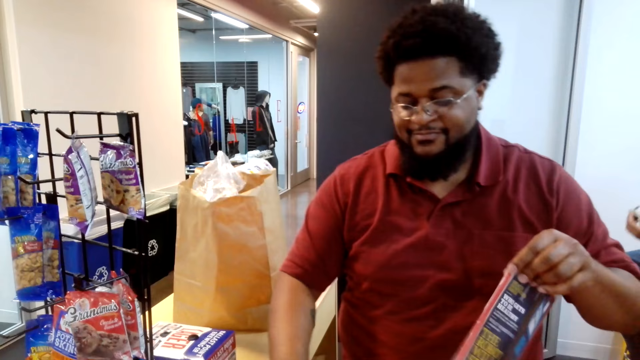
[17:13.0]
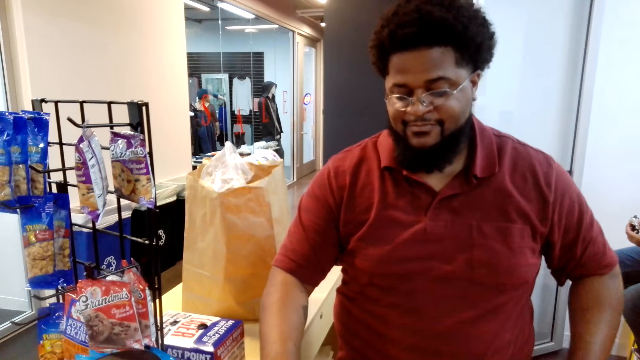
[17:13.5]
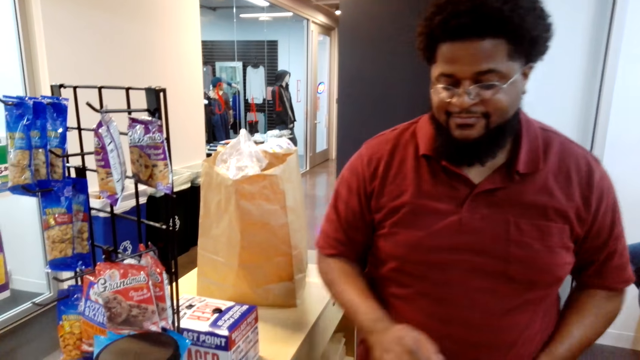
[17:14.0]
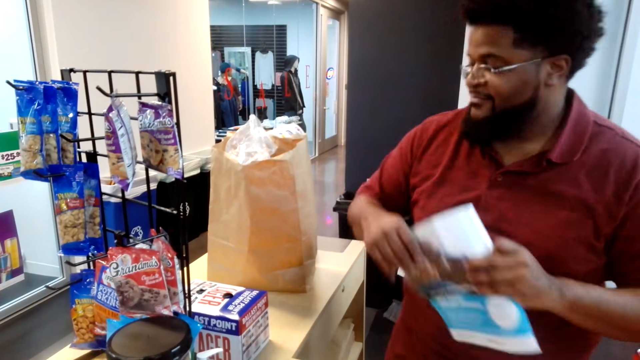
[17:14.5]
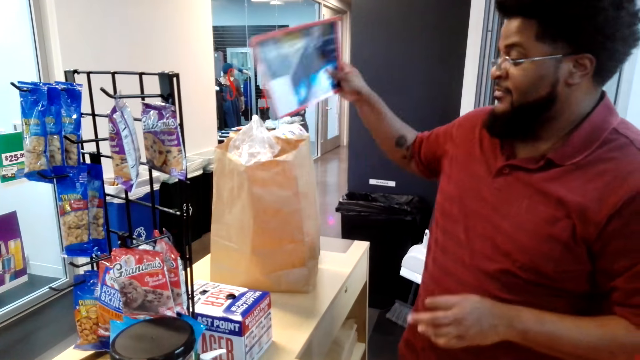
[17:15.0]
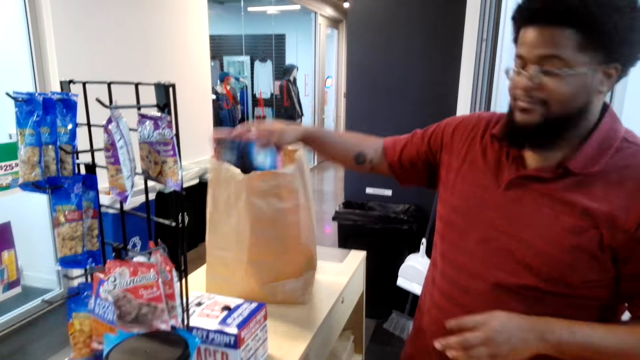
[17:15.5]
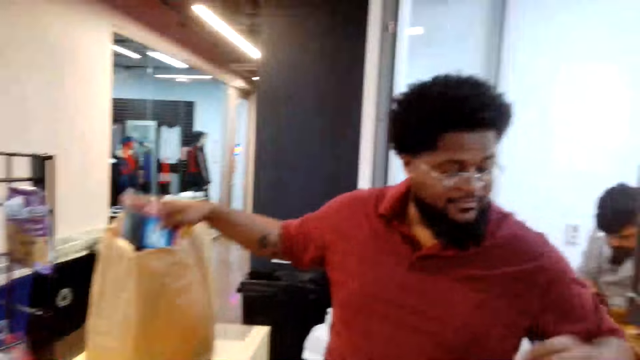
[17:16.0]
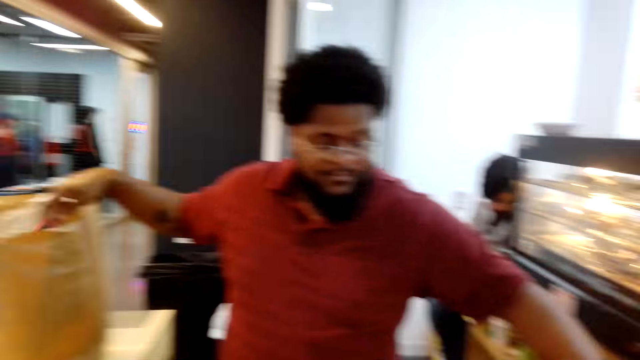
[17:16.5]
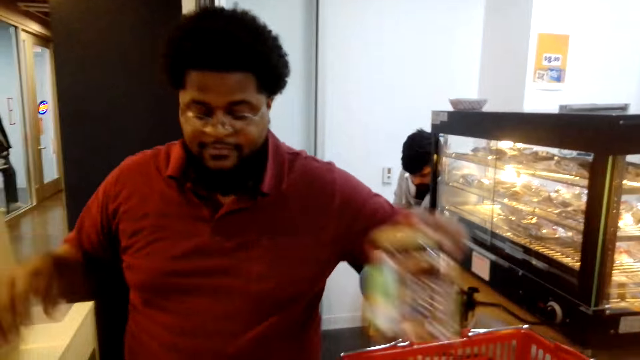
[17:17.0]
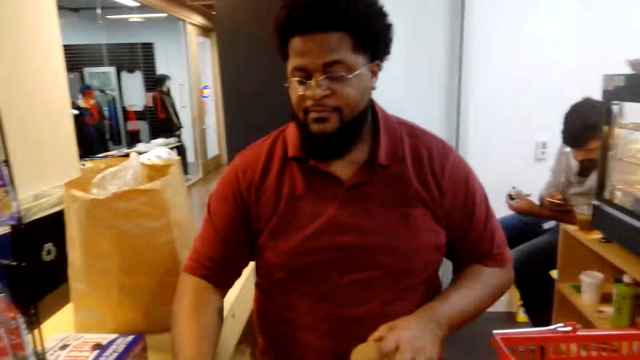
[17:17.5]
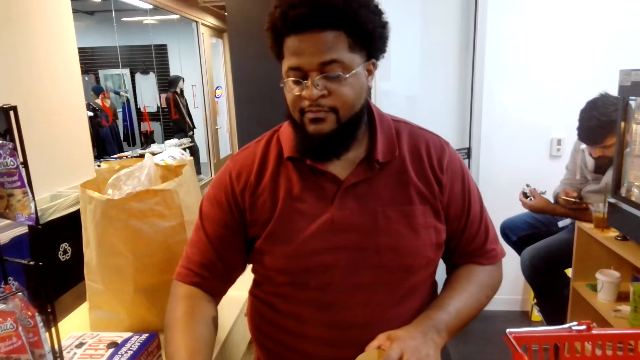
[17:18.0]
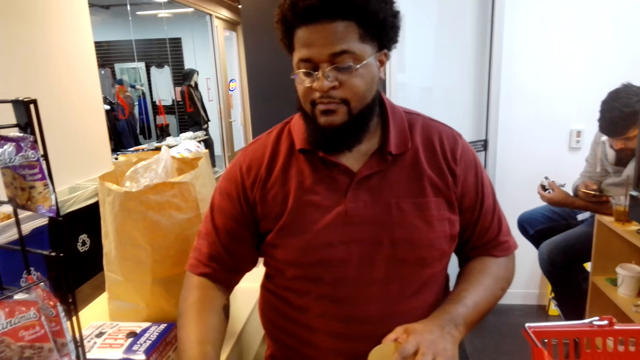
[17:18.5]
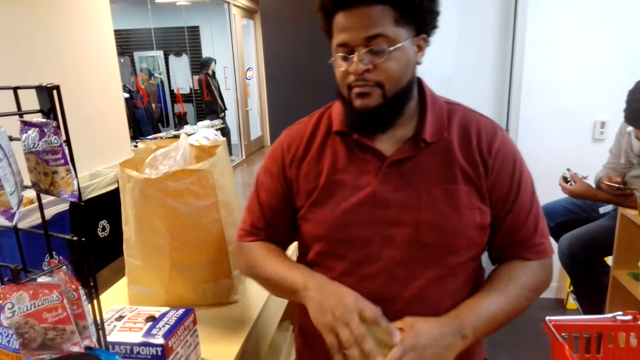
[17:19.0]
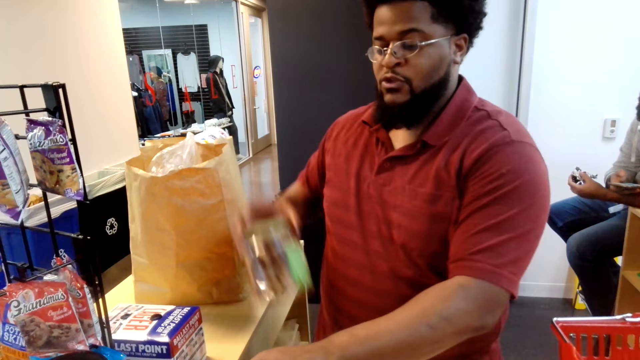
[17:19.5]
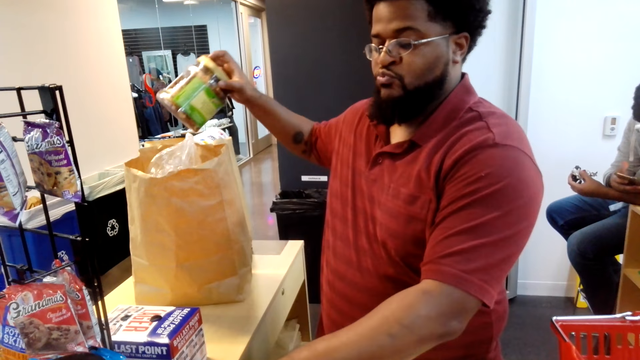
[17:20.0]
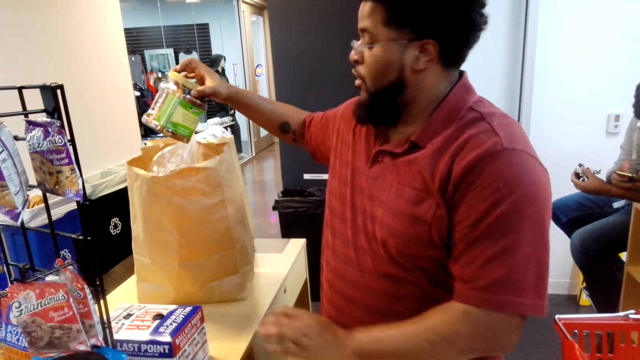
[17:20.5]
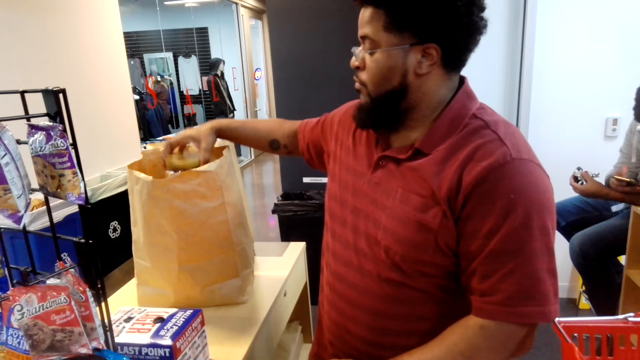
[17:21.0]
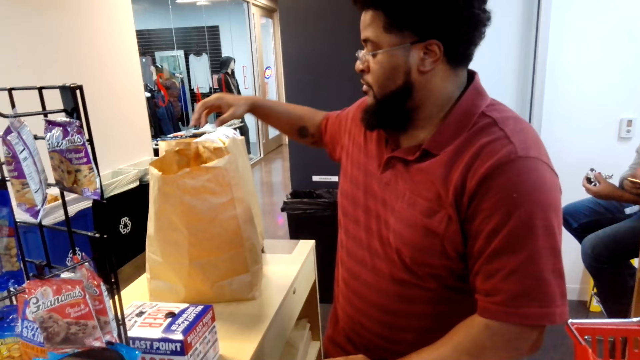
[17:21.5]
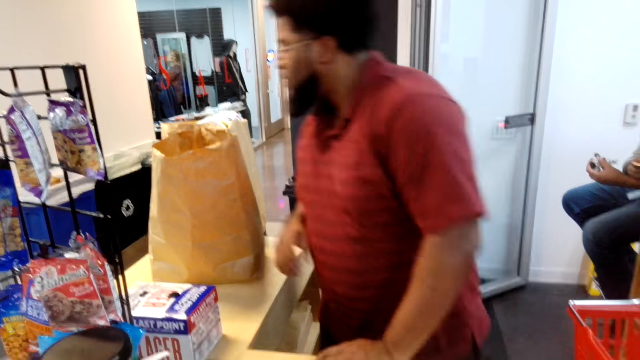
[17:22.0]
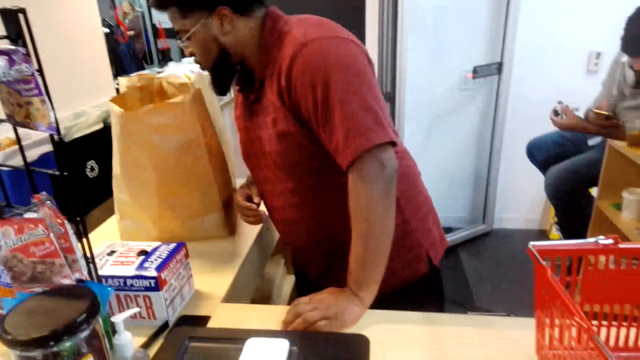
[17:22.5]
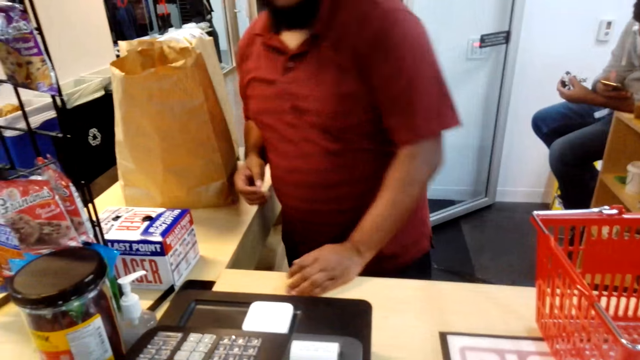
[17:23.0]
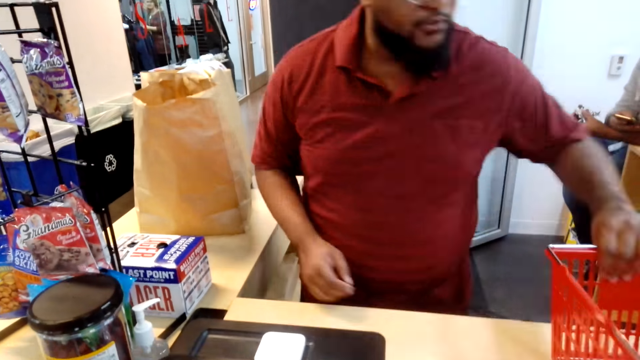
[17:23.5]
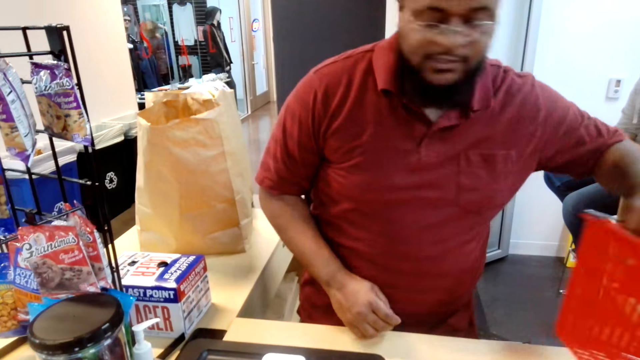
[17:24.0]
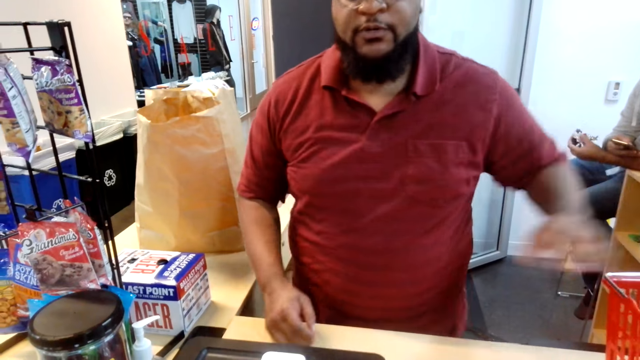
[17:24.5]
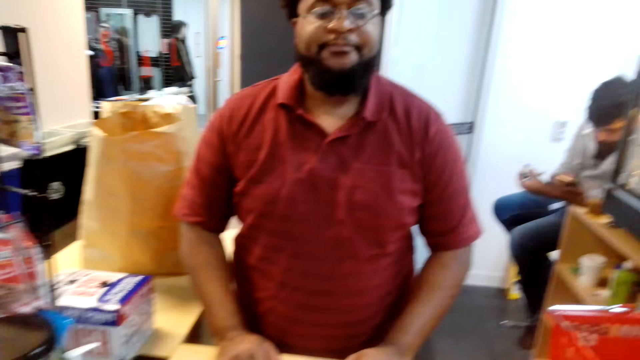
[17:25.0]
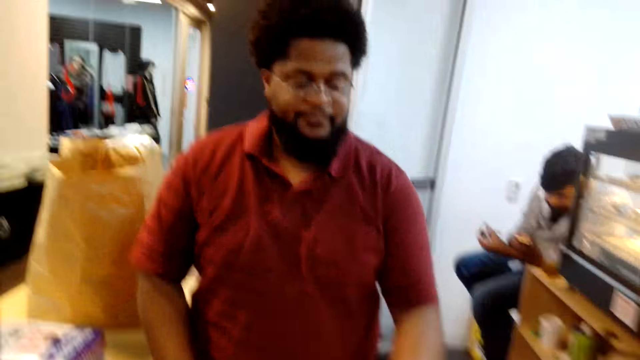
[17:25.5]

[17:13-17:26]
The cashier takes a magazine, looks at the cash register, puts the magazine inside a bag, and removes items on a shopping basket. The camera wearer picks a can of product. The cashier keys in numbers on the cash register and puts items in the shopping bag. The camera wearer puts the can of product inside the bag. The cashier looks inside the shopping bag and holds the shopping basket.

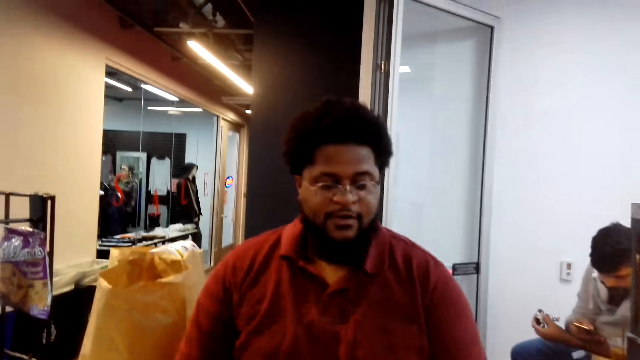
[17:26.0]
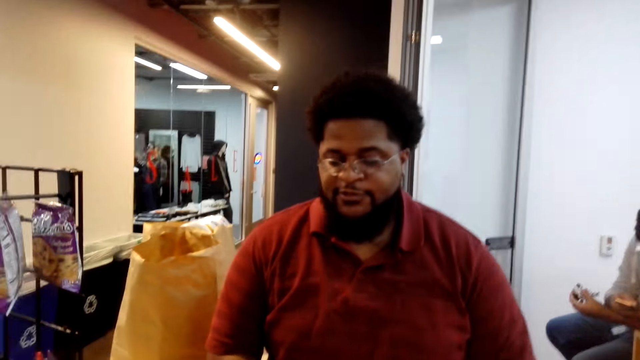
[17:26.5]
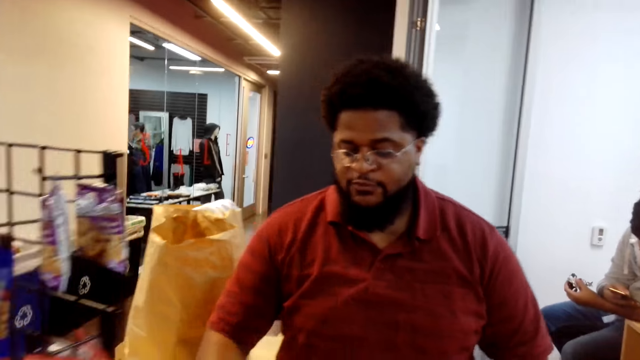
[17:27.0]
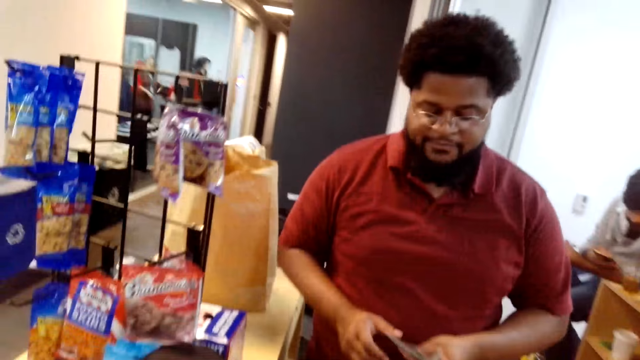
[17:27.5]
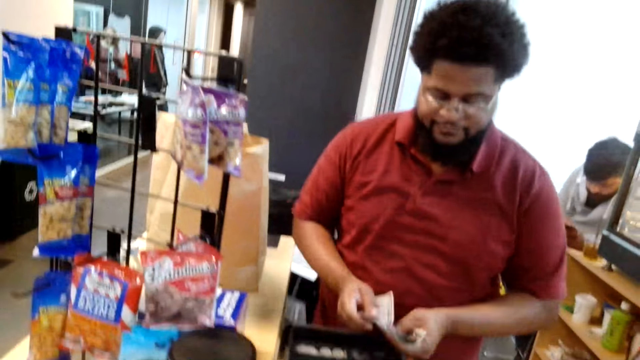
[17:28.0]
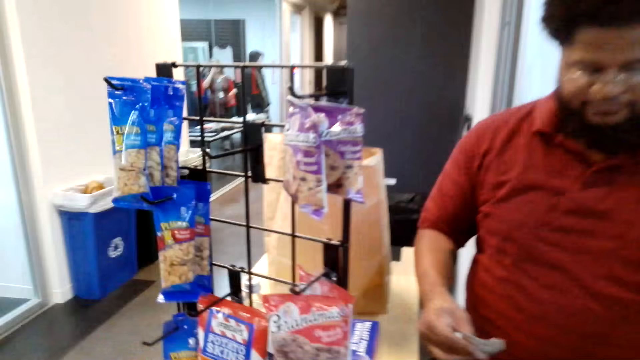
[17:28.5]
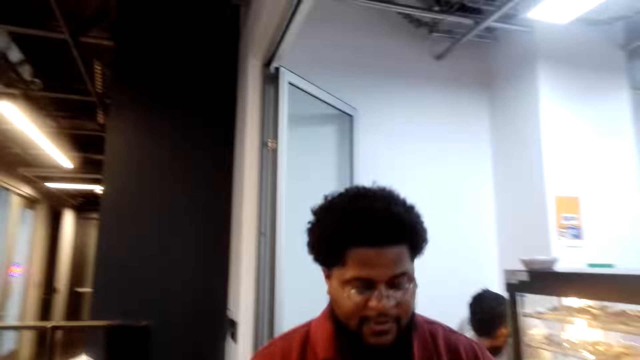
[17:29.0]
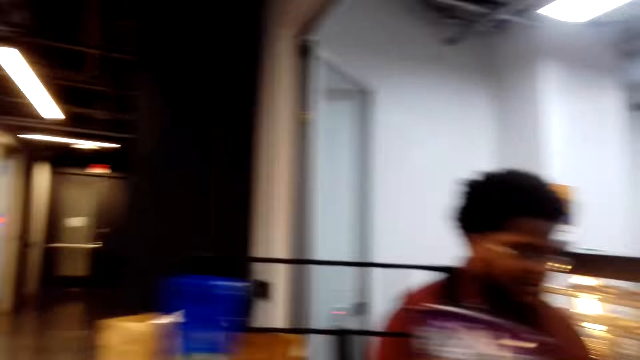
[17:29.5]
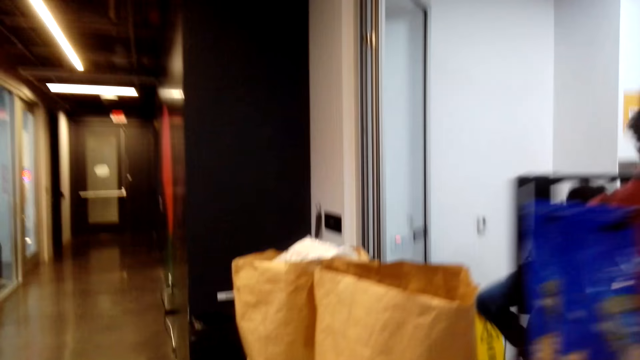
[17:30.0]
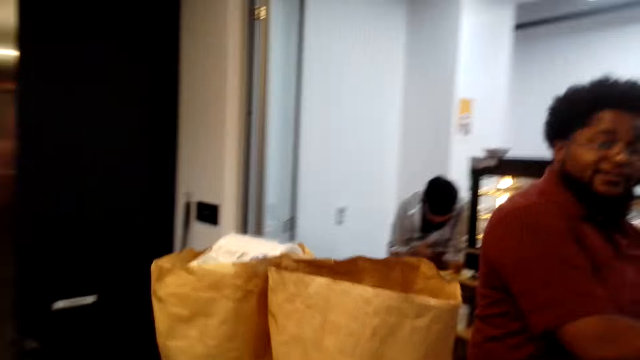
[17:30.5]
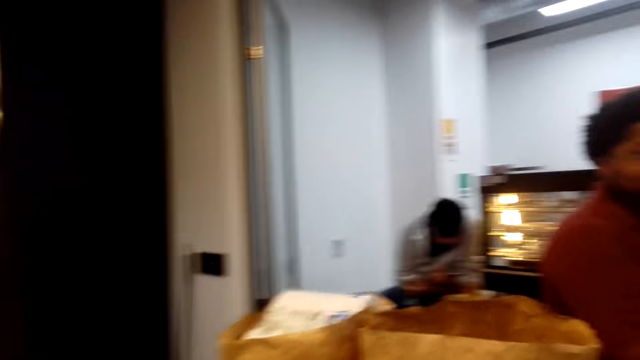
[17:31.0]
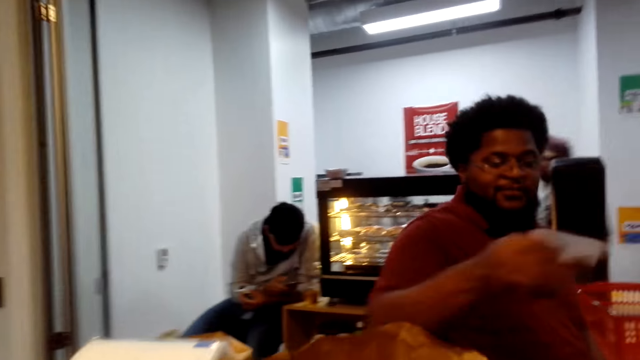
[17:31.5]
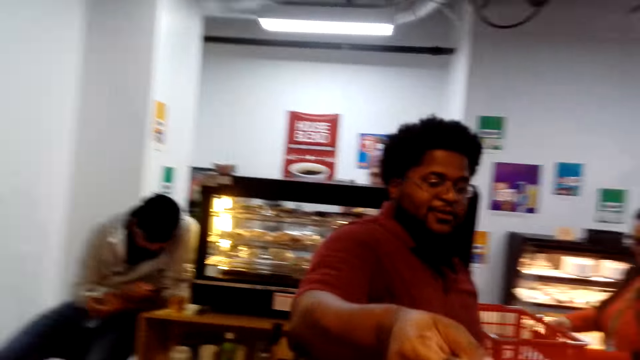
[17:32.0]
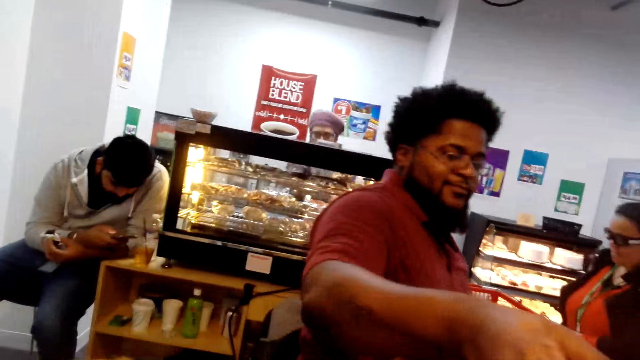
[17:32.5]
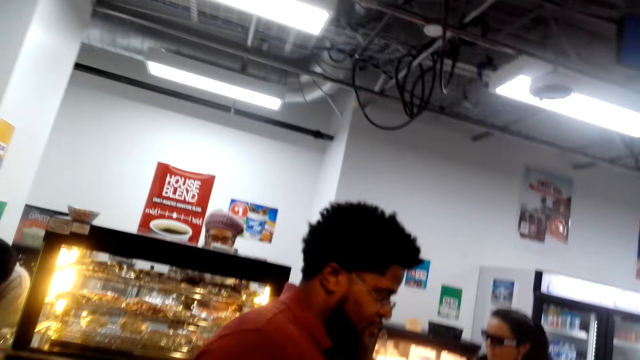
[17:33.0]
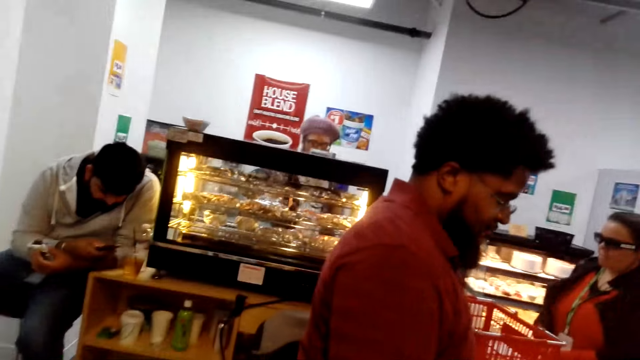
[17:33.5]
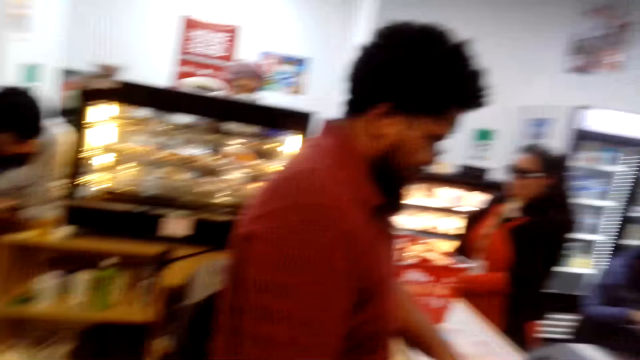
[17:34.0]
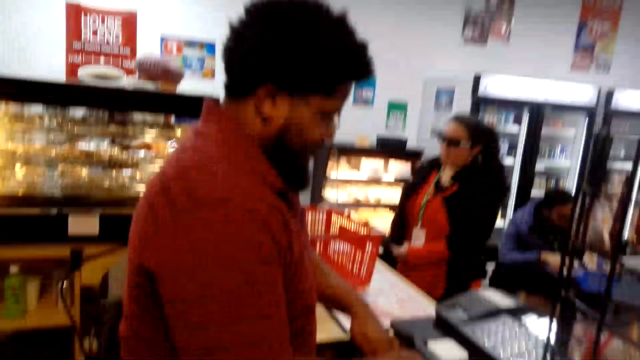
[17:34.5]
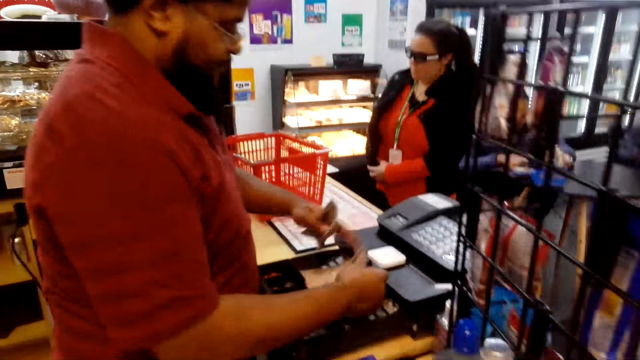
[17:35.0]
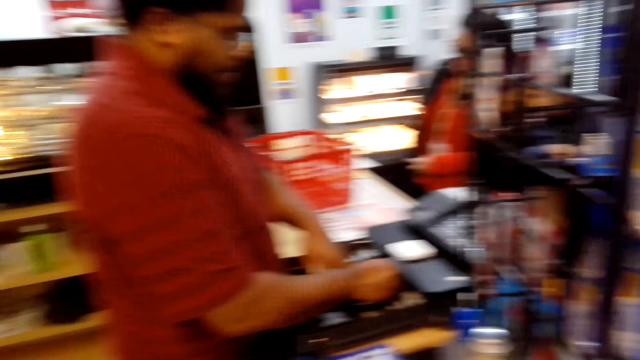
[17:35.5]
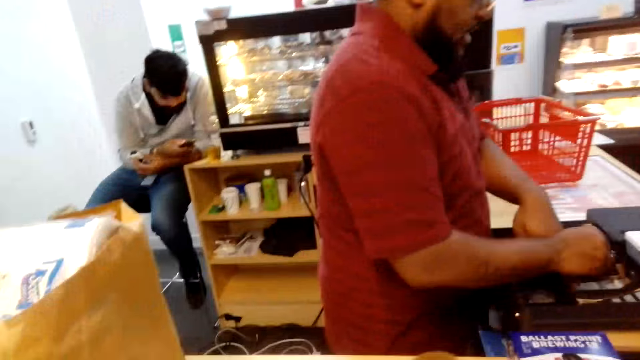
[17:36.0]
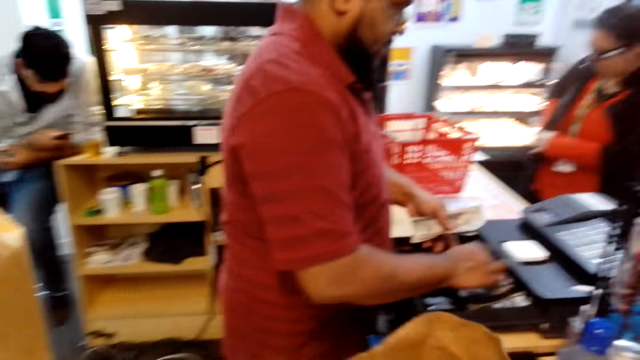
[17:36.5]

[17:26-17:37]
The camera wearer looks at the cashier. The cashier picks up cash, looks at the cash register, and counts the cash. The camera wearer looks at the cashier and walks towards the shopping bag. The cashier looks at the camera wearer and gives the camera wearer cash. The camera wearer takes the cash from the cashier. They look at the cash register and look at the cashier.
